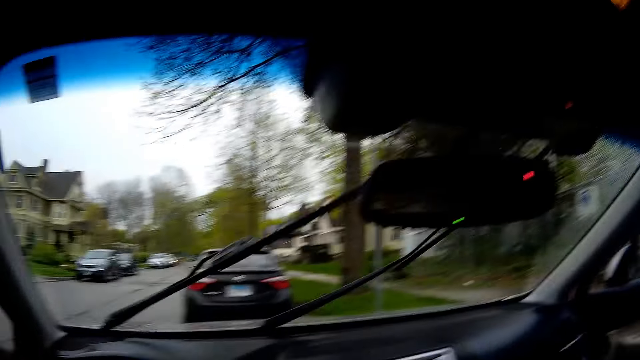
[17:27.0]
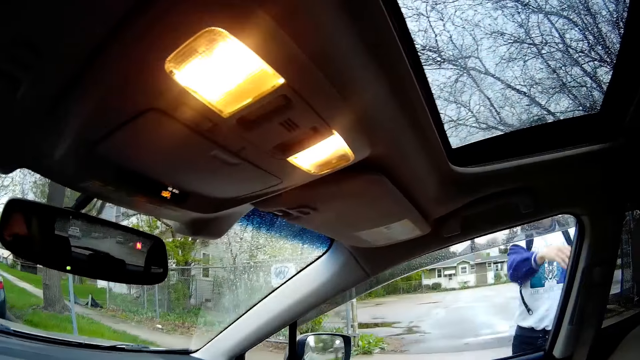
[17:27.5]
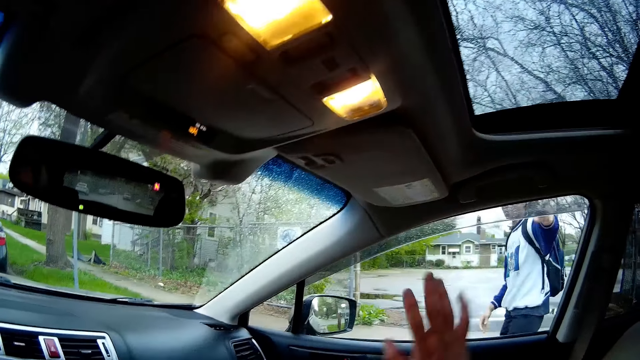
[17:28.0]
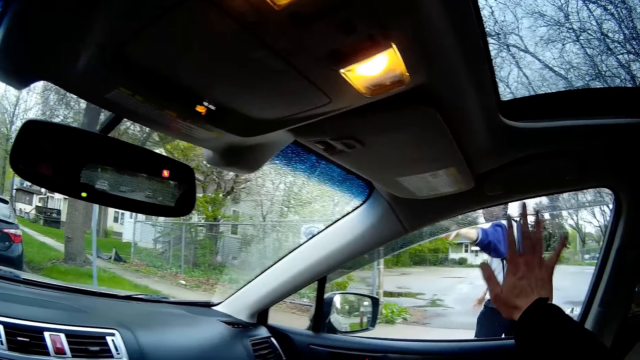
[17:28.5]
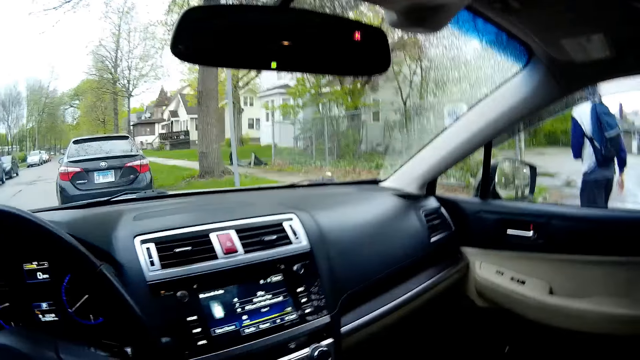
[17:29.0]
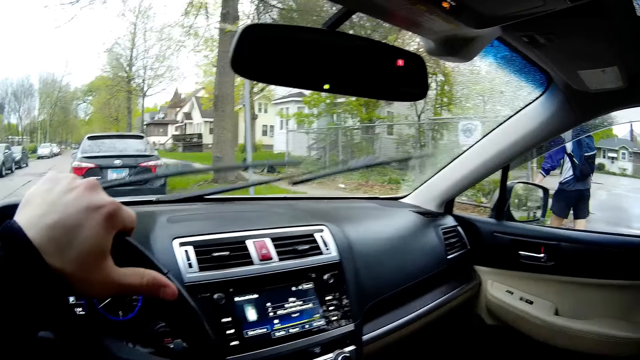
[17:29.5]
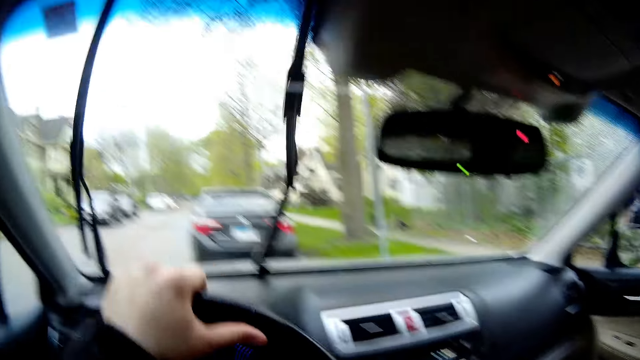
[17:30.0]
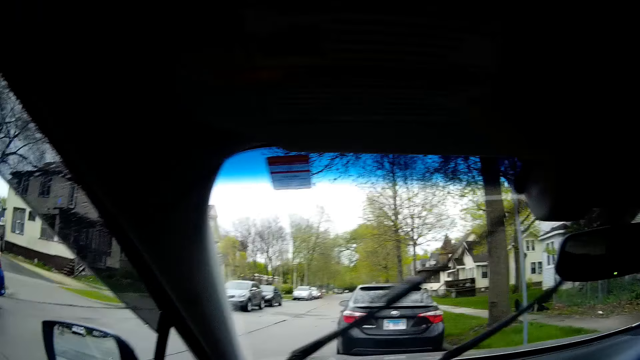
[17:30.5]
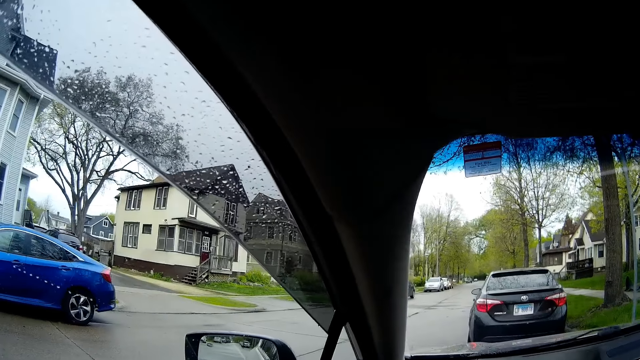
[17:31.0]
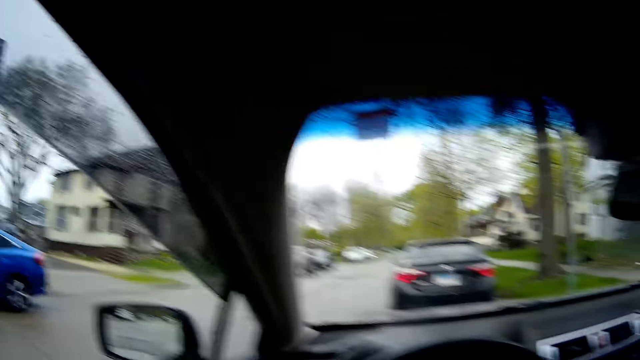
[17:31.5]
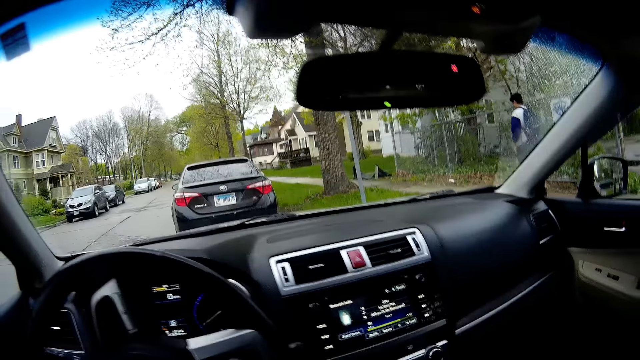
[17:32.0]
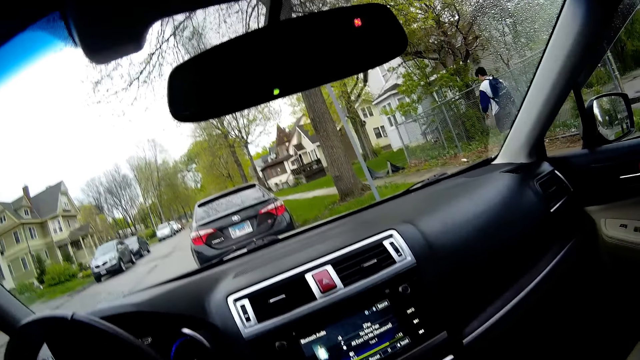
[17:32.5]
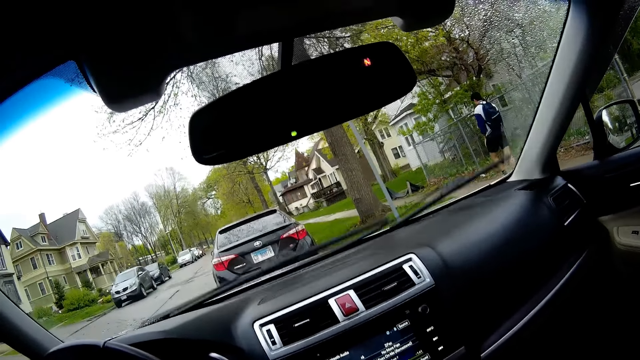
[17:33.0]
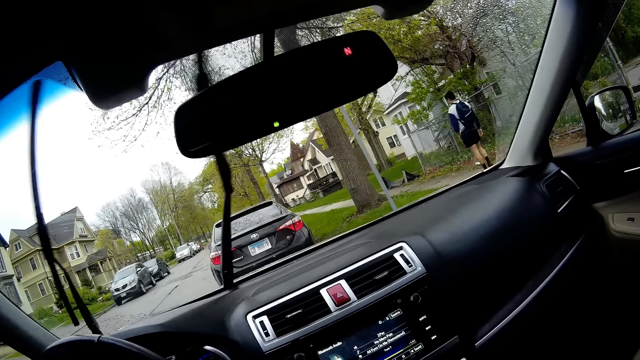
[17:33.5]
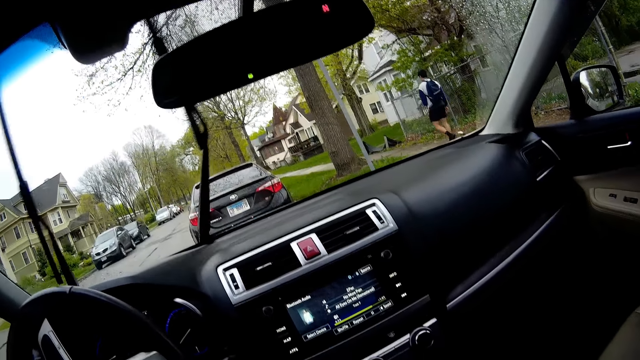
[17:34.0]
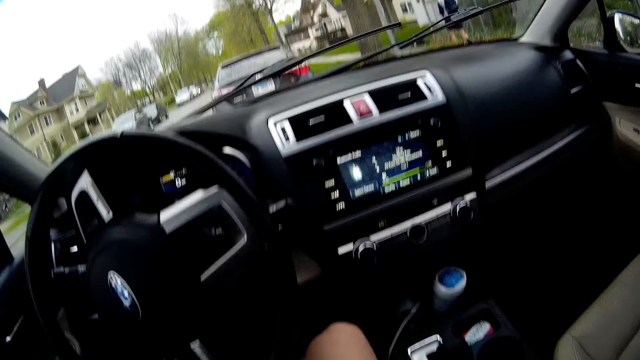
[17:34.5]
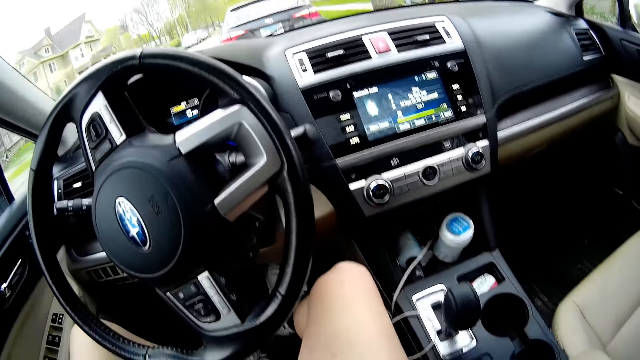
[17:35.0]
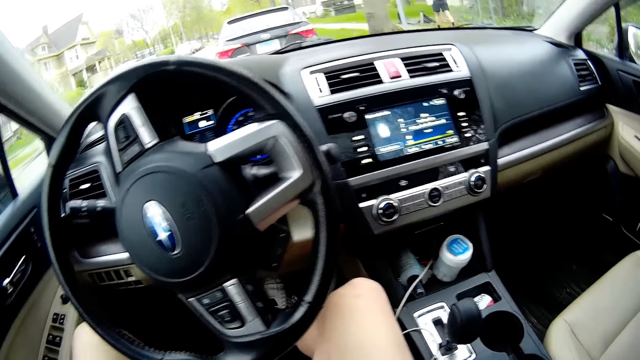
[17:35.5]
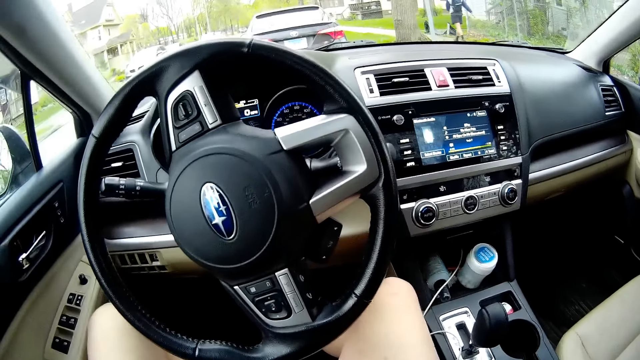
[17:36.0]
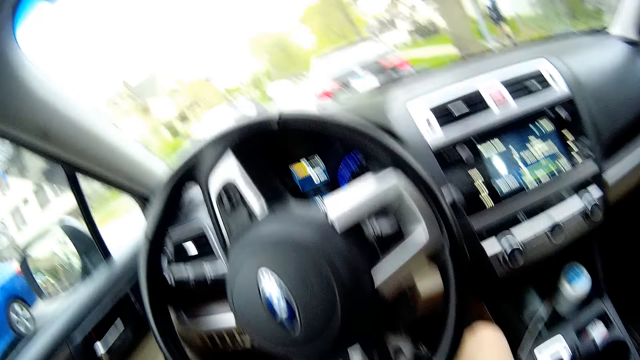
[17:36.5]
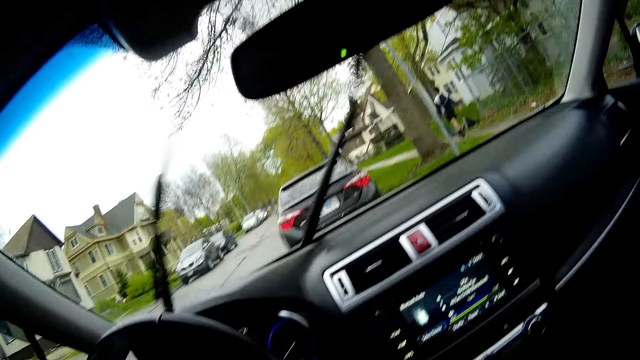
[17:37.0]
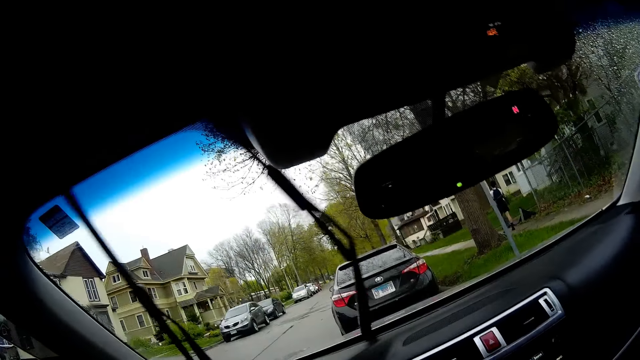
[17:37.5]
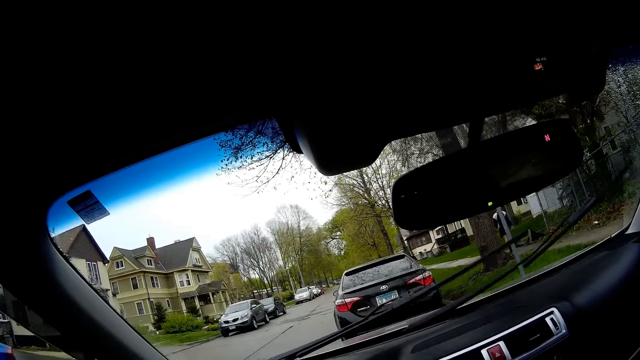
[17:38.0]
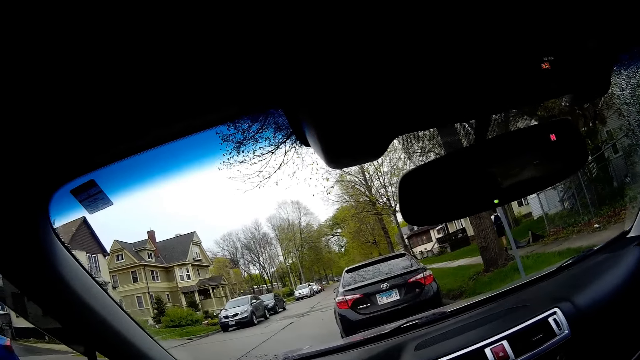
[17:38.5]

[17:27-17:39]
The man closes the car door. The camera wearer speaks to the man. He waves his right hand to the man. The man waves his left hand at the camera wearer. The camera wearer places his left hand on the car steering. He holds the steering wheel with his left hand.

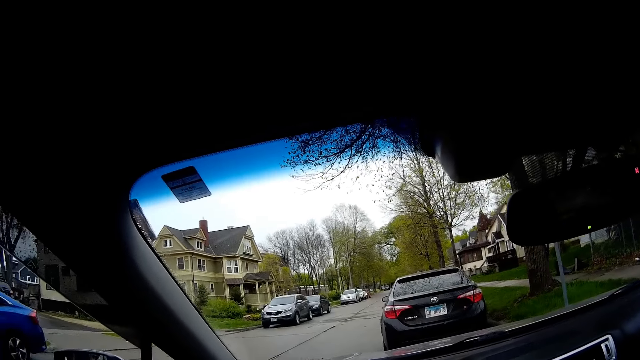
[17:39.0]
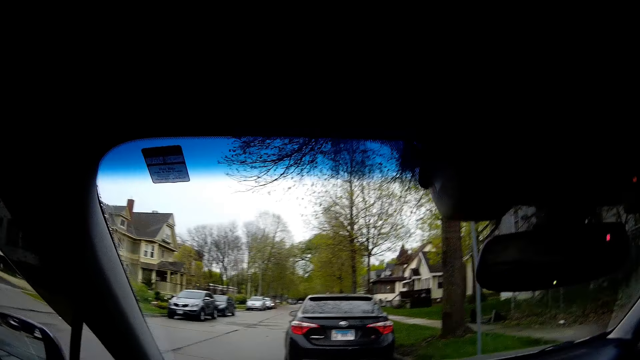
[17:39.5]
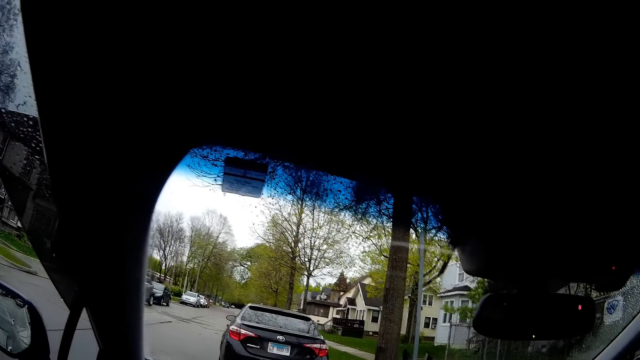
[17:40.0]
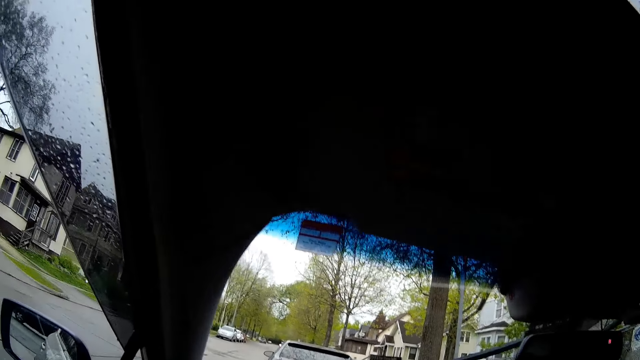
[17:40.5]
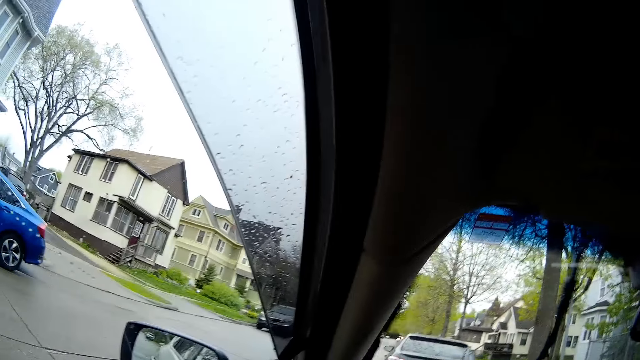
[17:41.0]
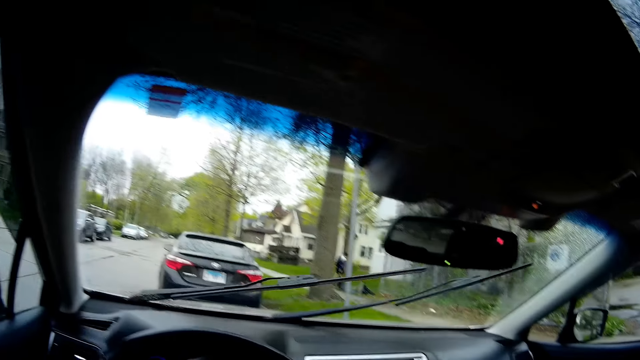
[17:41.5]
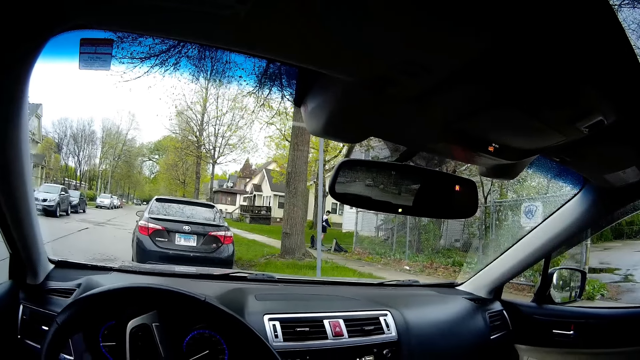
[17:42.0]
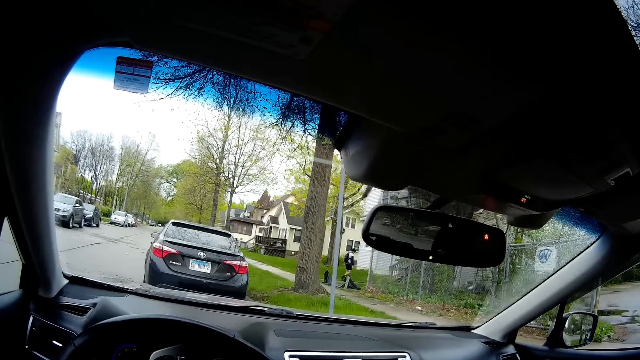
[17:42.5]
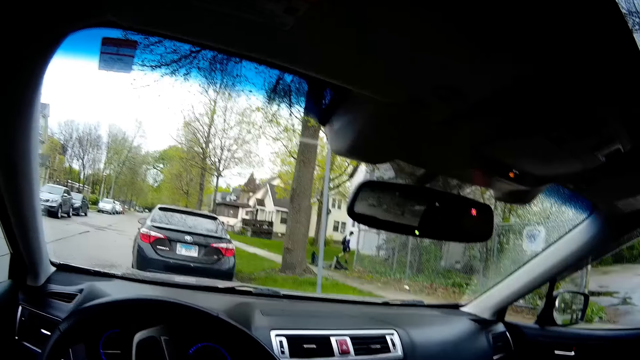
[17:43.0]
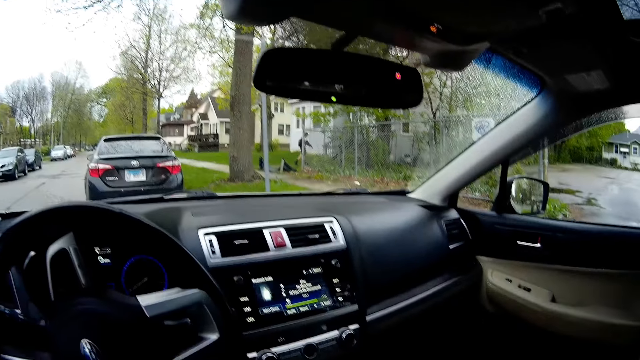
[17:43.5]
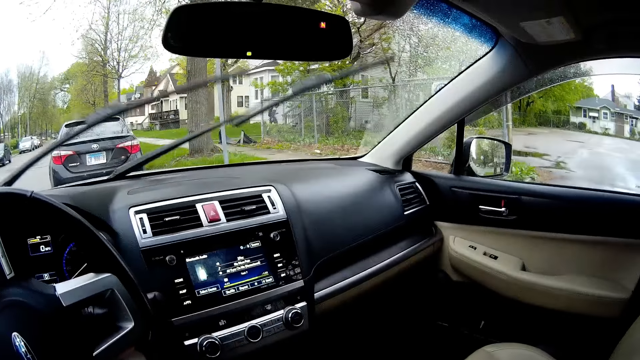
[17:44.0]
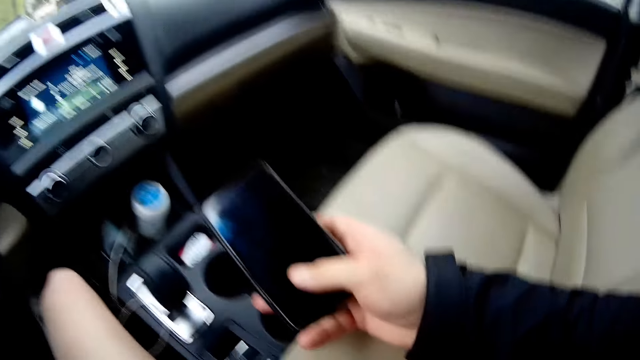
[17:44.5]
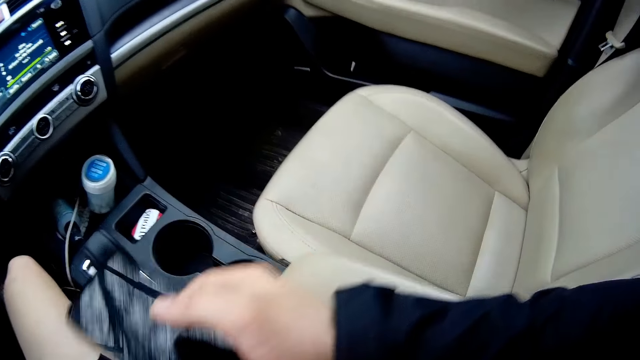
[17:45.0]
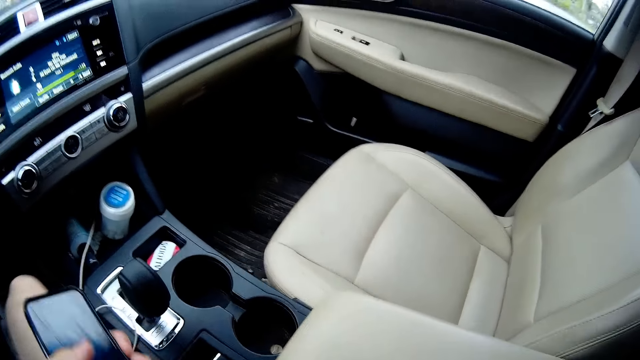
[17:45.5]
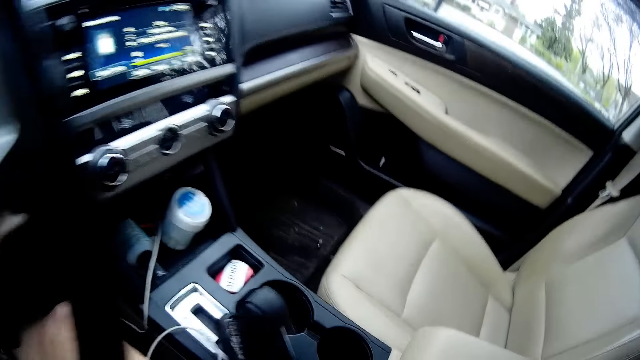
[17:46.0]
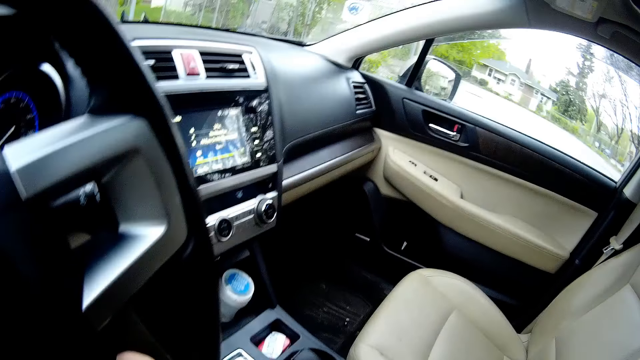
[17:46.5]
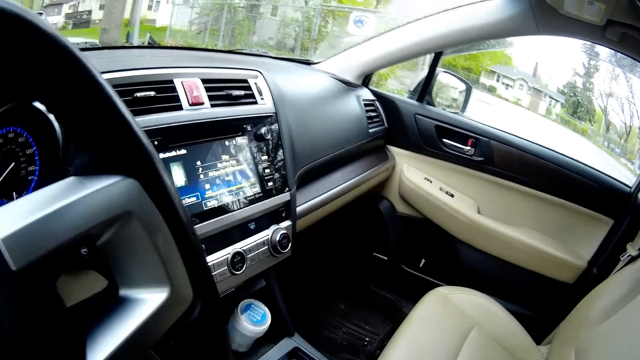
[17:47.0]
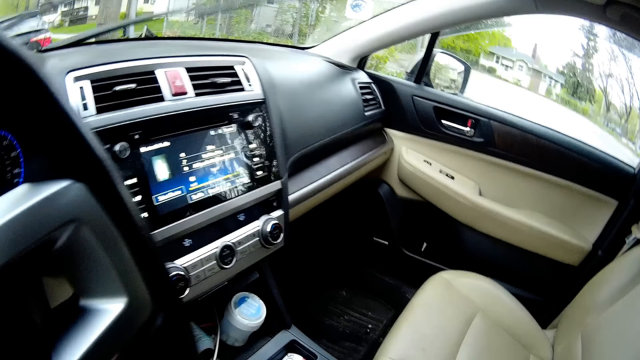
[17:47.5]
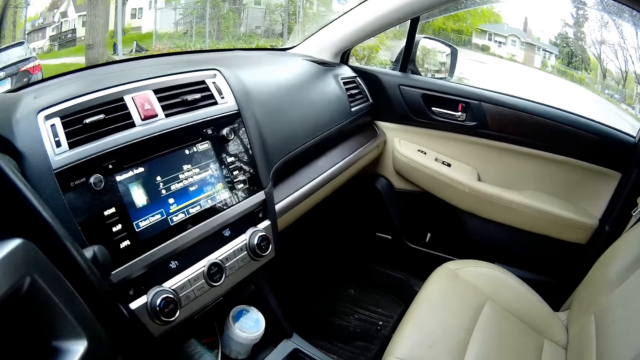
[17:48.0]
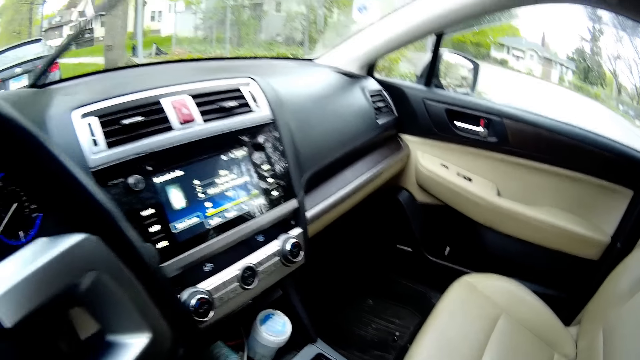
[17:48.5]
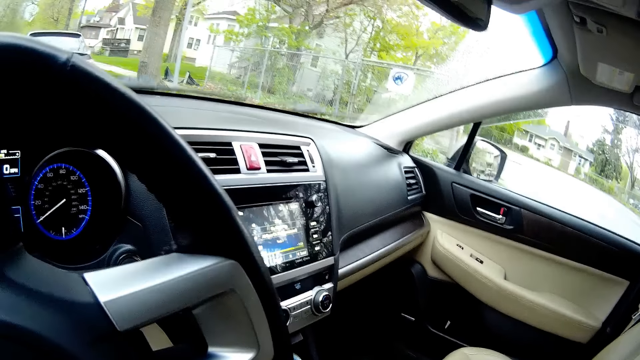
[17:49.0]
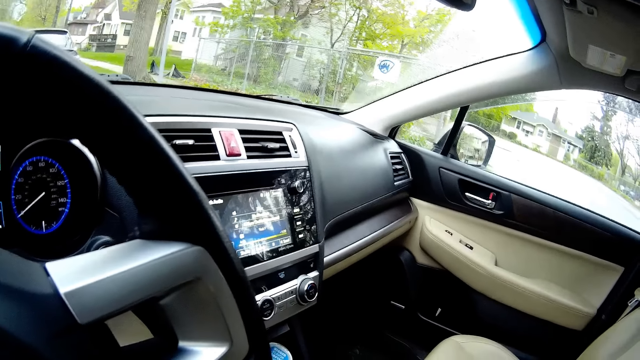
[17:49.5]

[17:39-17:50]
The camera wearer presses his phone with his right hand. He holds the phone. He passes the phone to his left hand.
